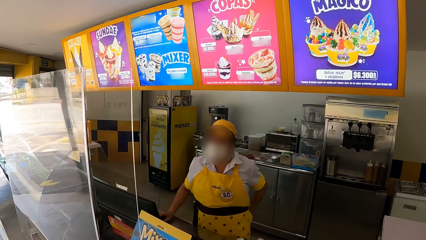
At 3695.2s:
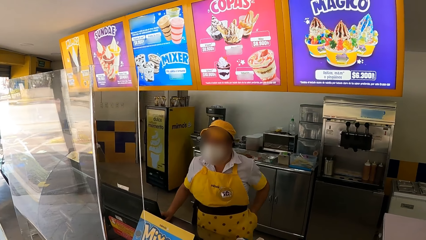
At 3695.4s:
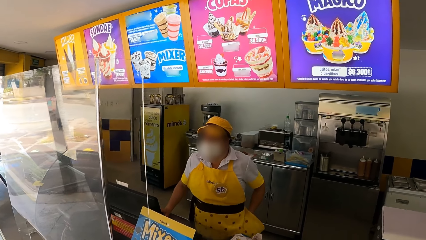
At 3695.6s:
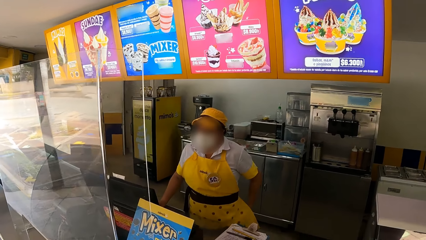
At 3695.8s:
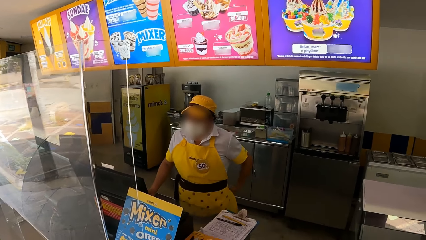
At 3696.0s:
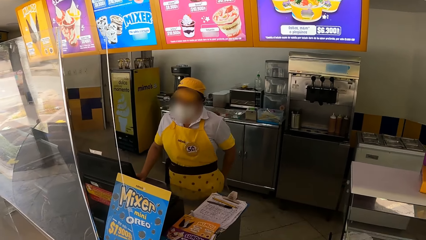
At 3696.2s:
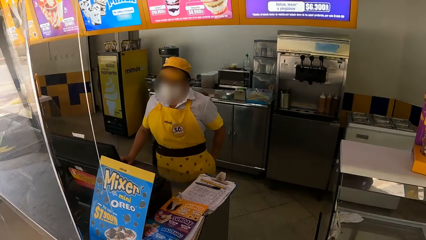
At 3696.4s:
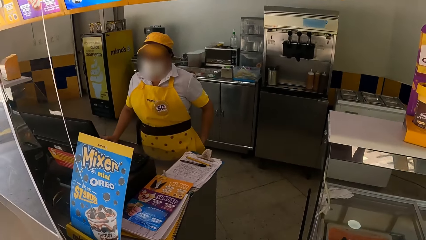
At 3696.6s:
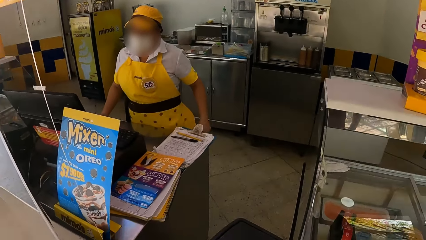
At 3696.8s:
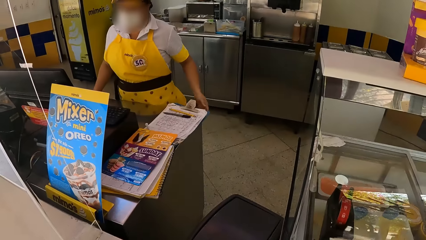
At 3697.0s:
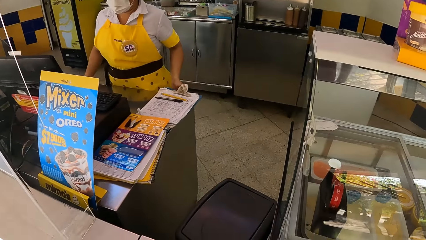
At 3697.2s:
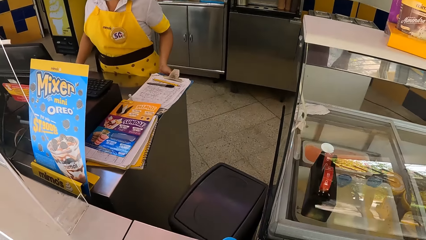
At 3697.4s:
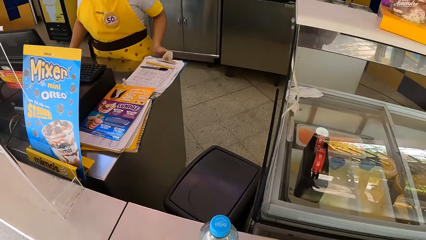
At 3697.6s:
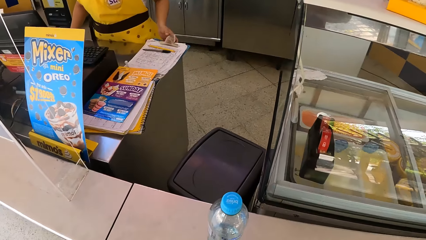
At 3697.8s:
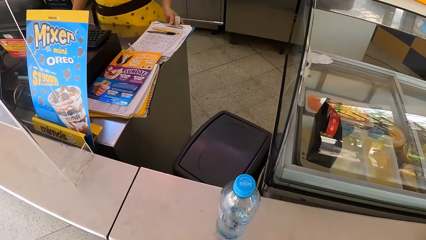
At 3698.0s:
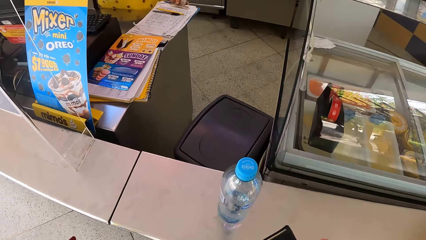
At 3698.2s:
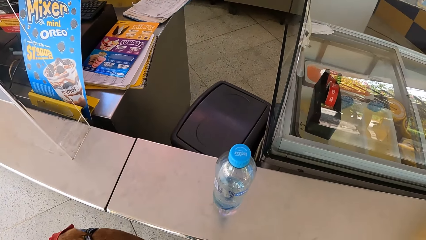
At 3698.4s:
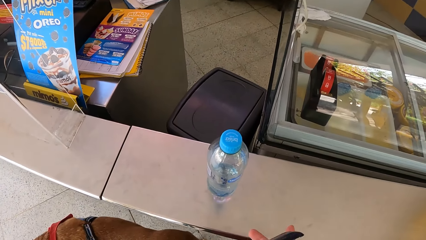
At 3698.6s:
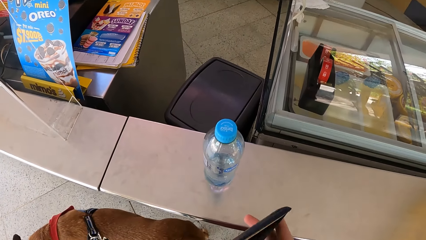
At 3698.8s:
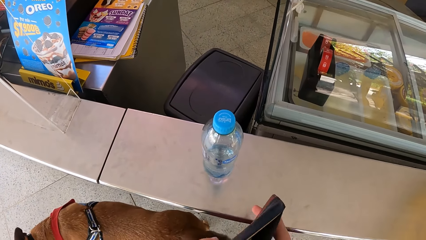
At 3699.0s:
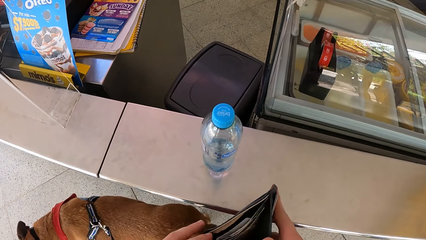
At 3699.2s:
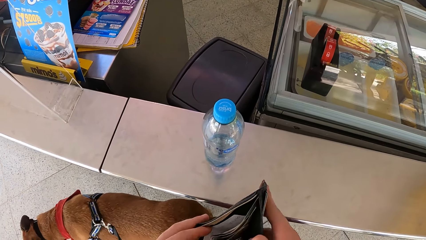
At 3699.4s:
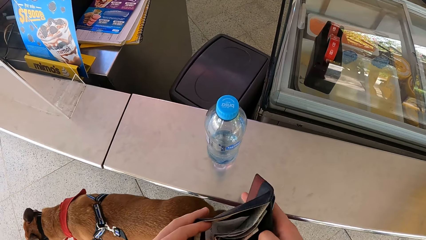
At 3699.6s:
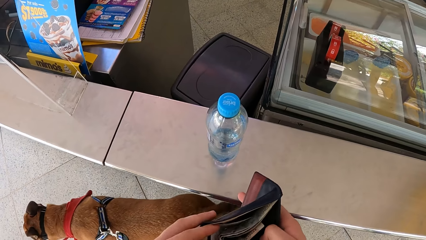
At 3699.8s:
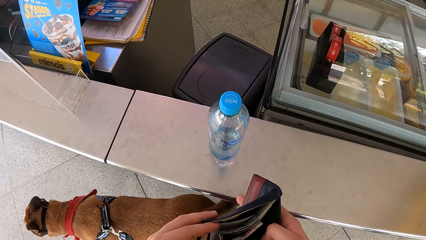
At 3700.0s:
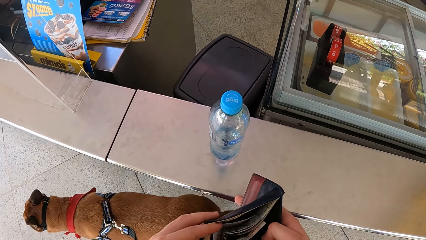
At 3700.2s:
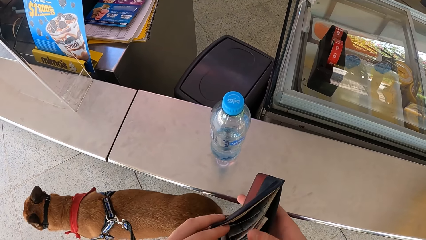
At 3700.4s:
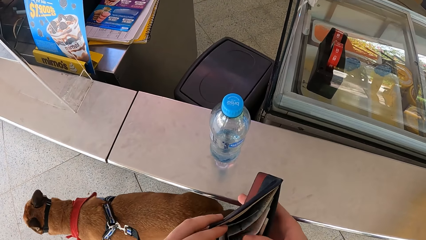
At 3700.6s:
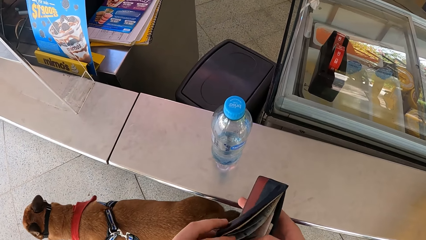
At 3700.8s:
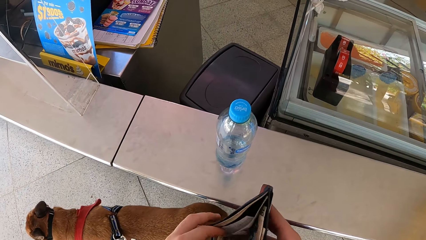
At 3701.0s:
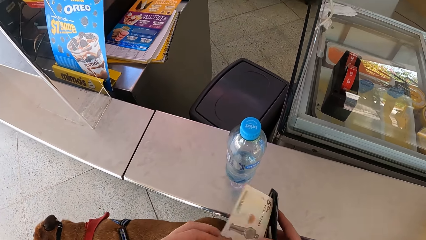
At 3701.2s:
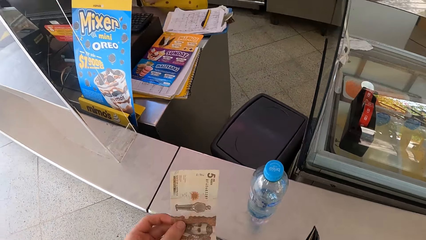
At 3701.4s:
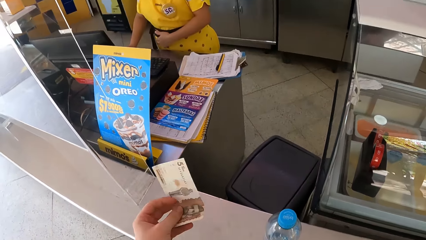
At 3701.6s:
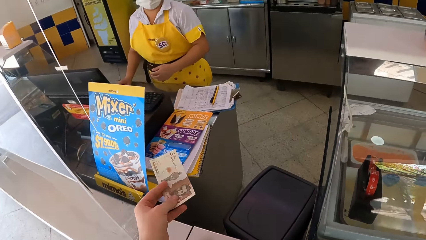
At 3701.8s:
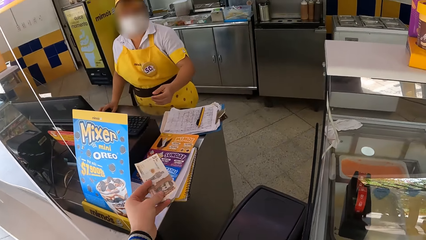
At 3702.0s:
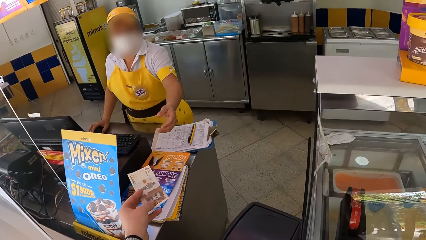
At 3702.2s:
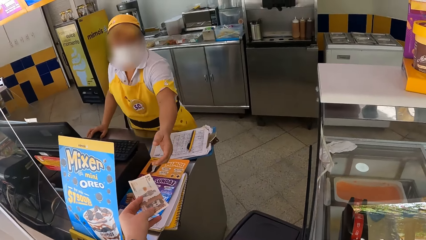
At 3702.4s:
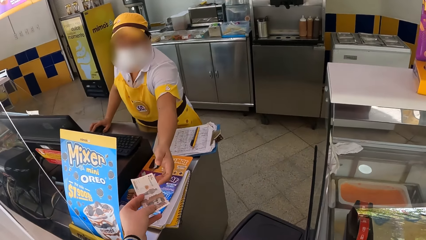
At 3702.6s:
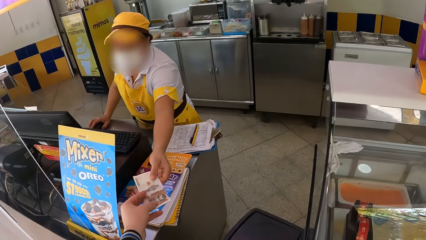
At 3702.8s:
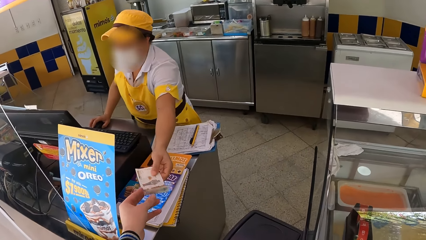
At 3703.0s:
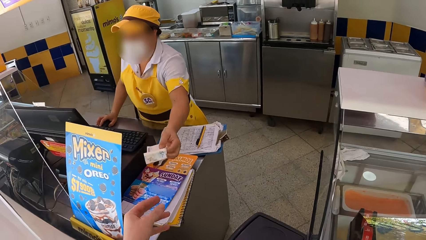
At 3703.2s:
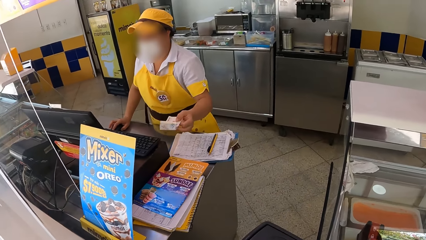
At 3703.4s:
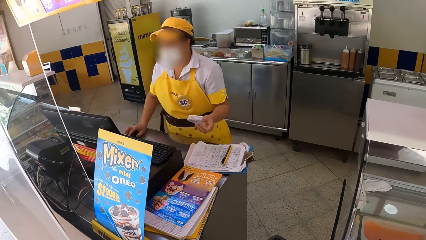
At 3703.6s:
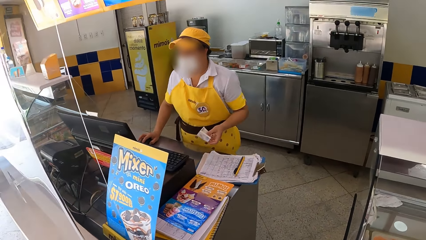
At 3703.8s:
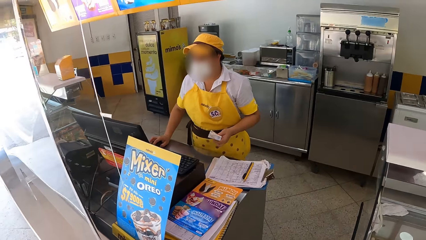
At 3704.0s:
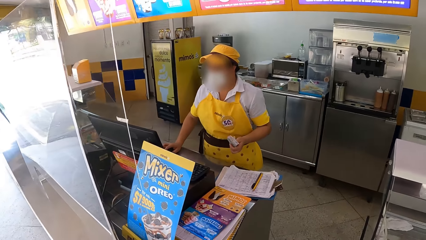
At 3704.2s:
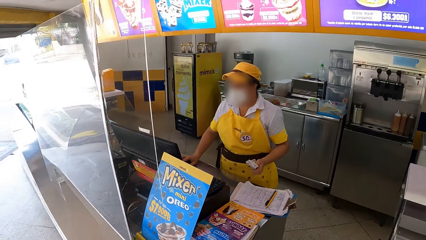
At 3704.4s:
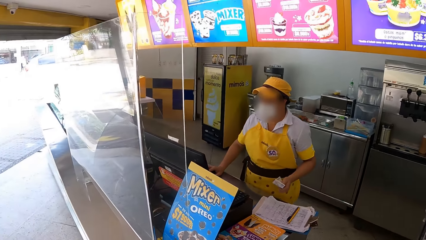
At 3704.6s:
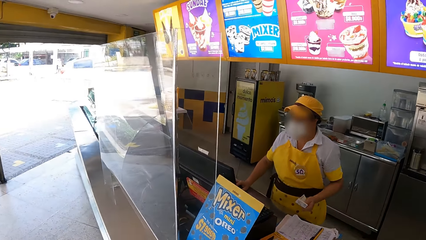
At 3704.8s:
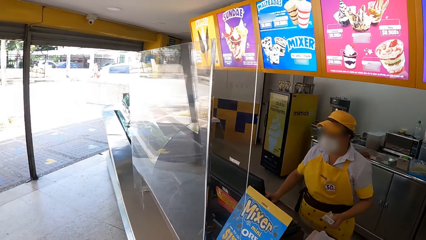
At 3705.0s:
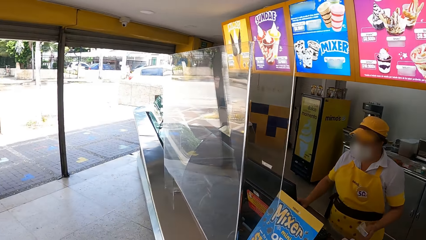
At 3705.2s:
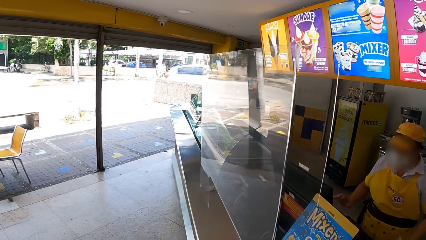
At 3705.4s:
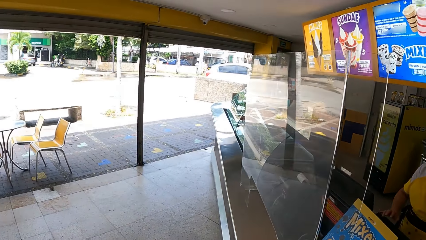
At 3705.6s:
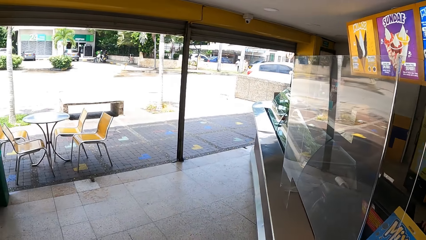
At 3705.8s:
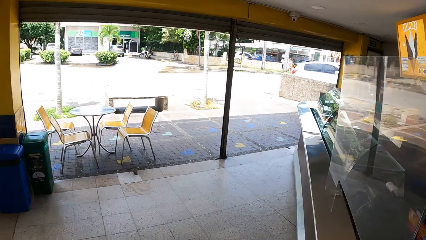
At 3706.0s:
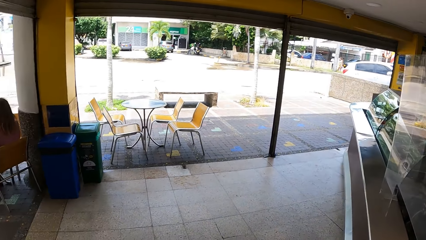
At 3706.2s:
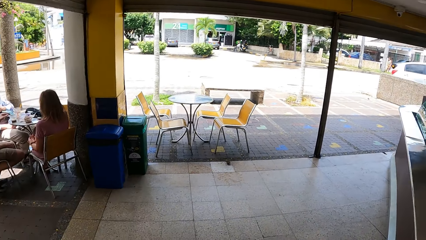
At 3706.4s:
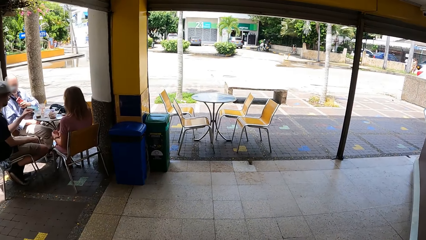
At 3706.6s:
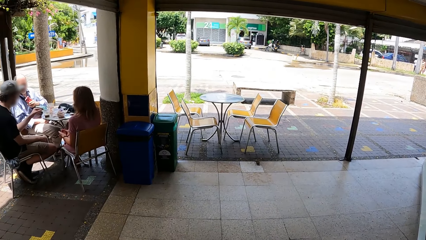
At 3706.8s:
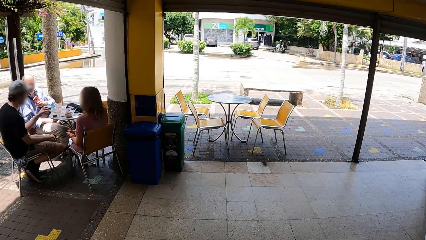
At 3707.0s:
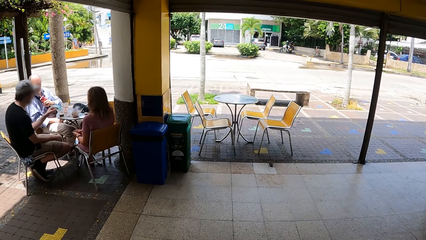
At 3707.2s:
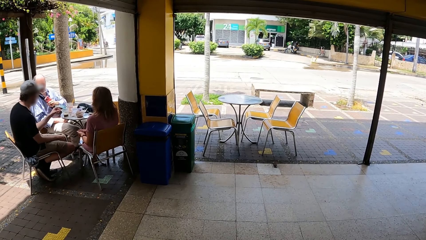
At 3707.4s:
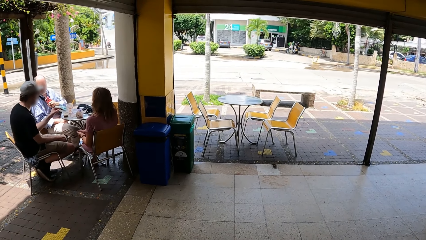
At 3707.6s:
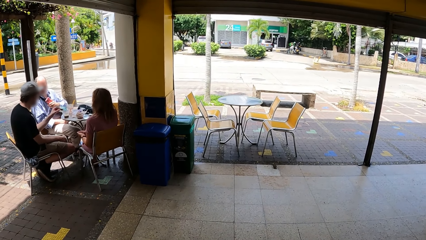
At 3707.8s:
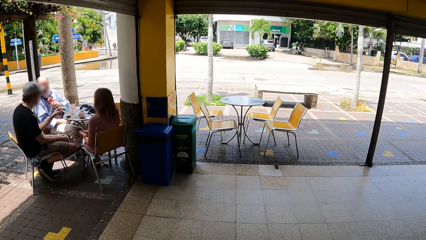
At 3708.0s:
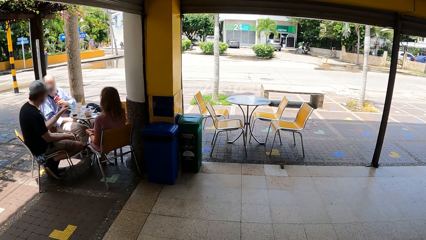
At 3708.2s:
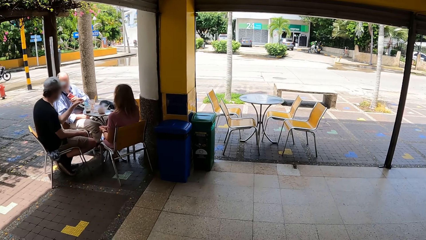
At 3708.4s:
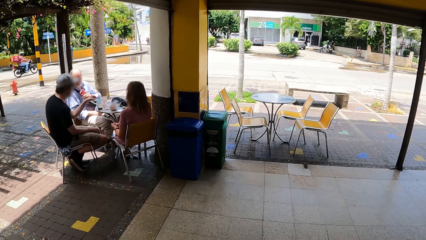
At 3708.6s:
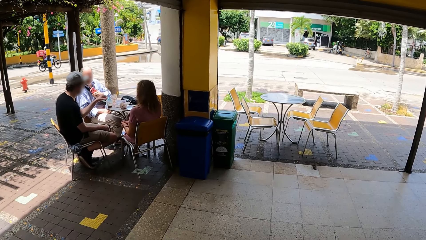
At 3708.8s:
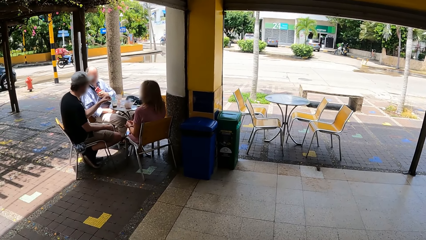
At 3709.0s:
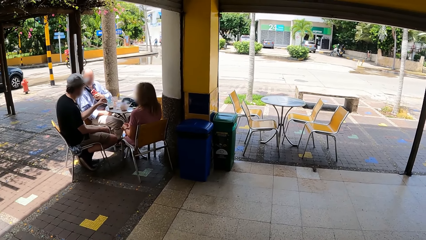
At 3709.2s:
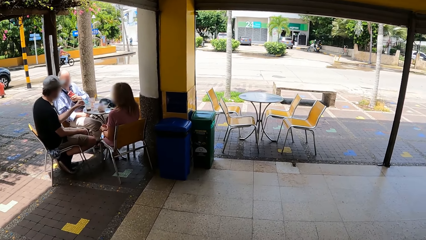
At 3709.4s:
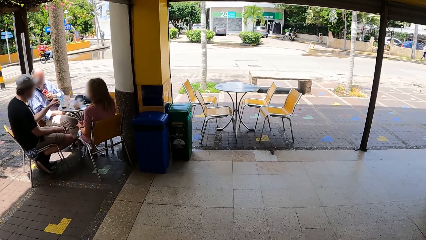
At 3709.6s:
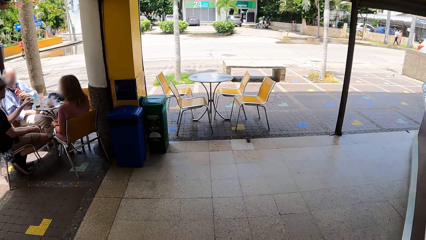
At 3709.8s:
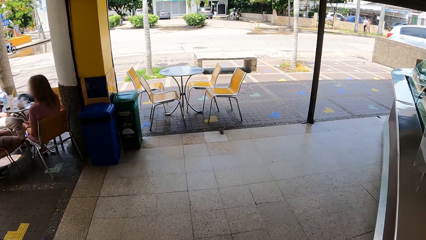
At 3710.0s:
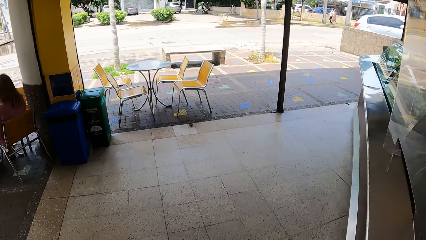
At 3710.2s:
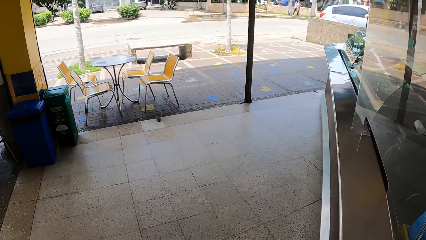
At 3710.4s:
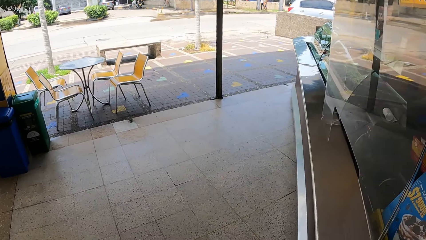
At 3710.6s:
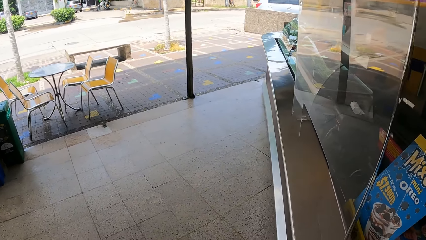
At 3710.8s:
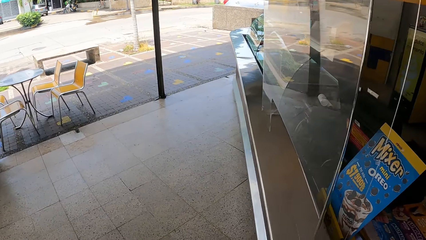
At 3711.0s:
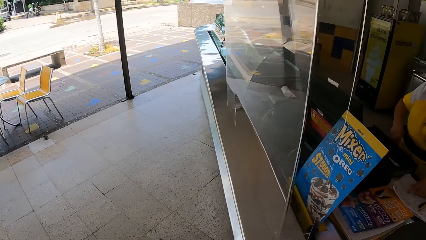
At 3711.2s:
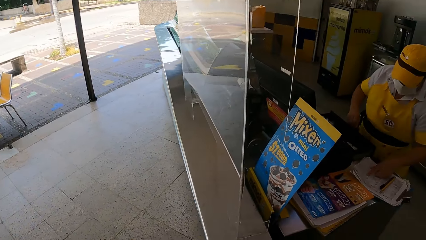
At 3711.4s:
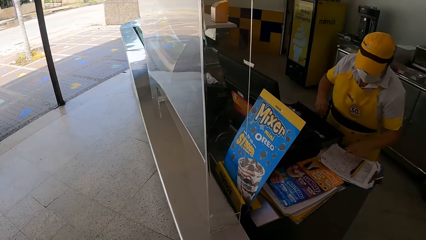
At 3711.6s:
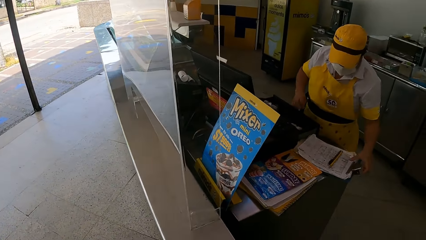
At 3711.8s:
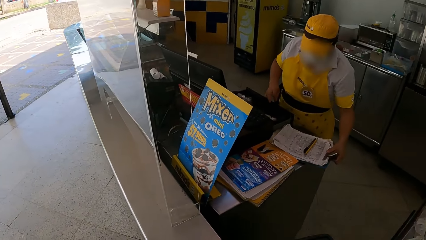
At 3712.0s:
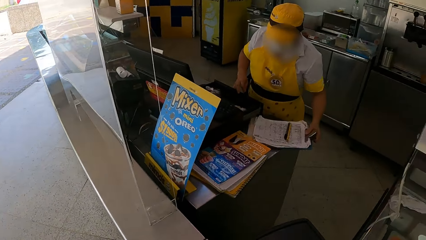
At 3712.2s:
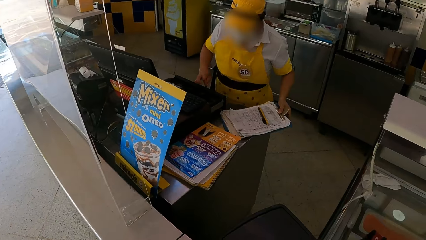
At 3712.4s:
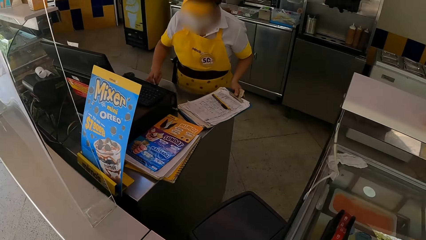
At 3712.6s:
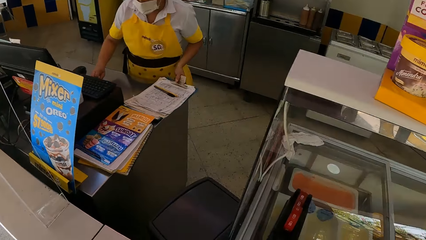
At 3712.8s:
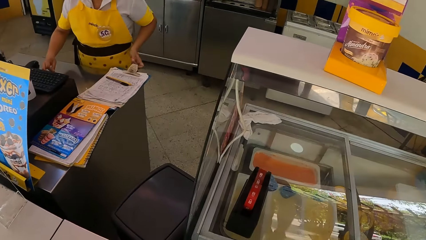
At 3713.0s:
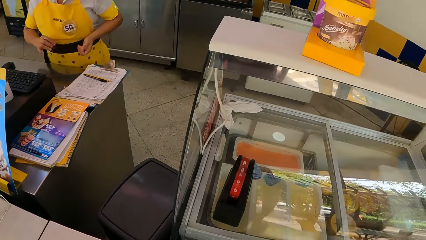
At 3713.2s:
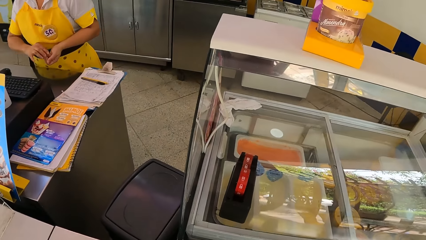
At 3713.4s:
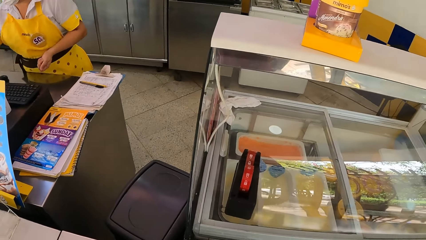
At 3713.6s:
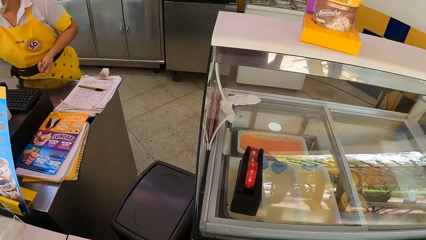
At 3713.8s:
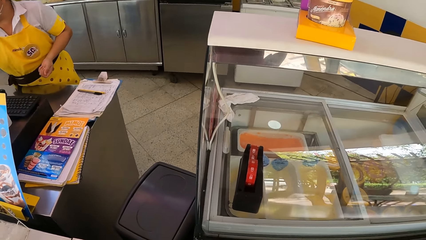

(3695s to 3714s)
A waitress looks at the camera wearer. The waitress adjusts her cloth, wipes her hands with a dustcoat, adjusts a clipboard off a counter and picks up the clipboard. The camera wearer picks up a wallet and opens the wallet. They take a banknote from the wallet. They hand the waitress the banknote. The waitress takes the banknote from the camera wearer and scrolls a mouse. The camera wearer looks around a restaurant. The waitress adjusts the clipboard on the counter and pushes in a cash drawer.
